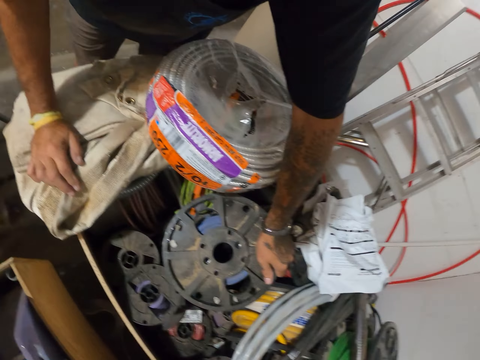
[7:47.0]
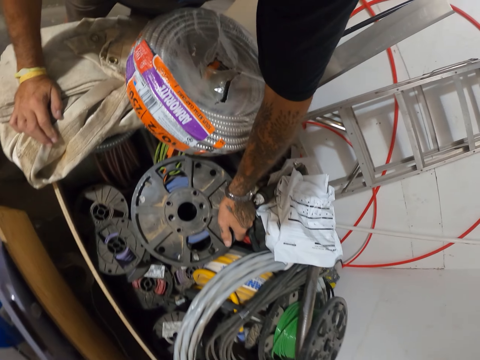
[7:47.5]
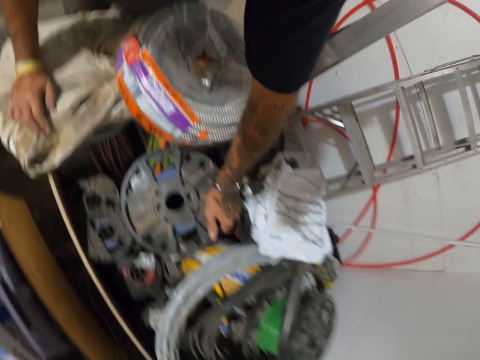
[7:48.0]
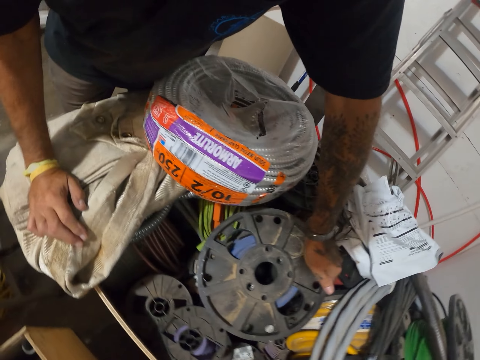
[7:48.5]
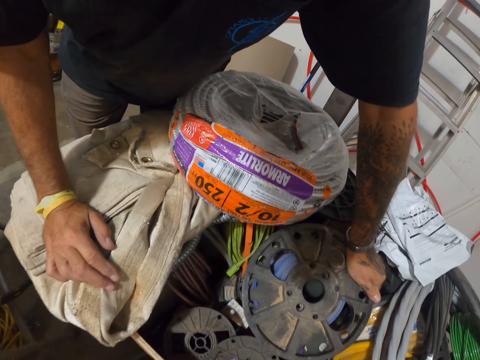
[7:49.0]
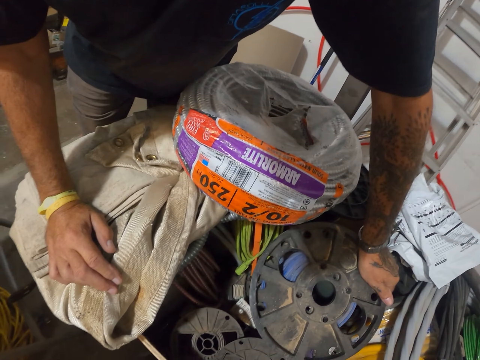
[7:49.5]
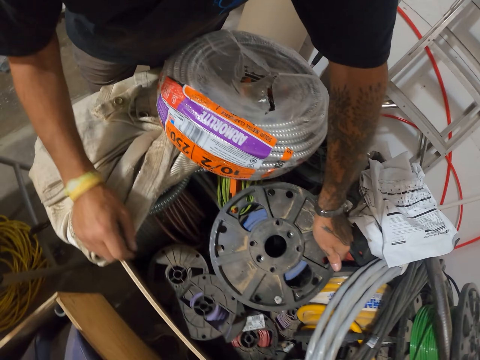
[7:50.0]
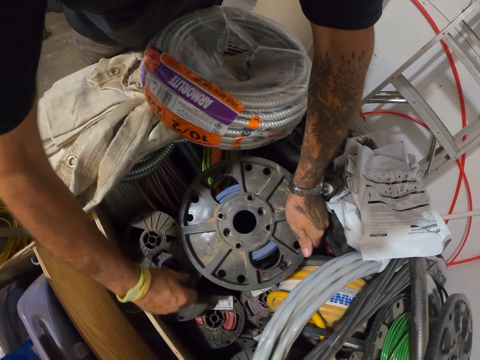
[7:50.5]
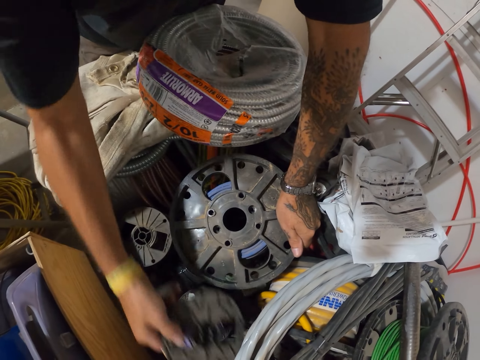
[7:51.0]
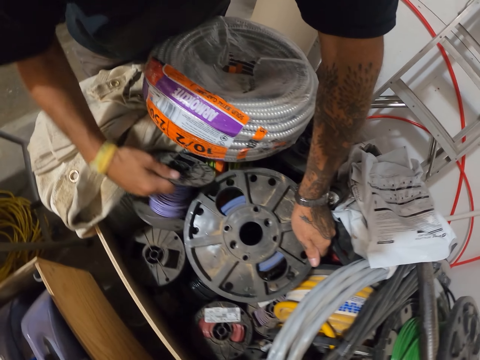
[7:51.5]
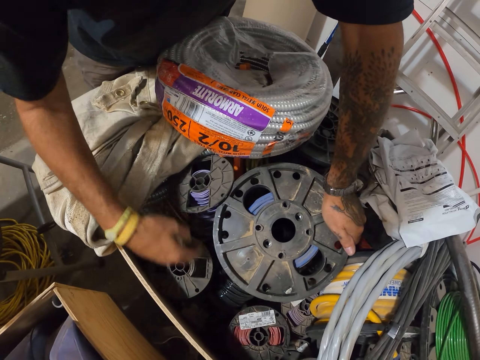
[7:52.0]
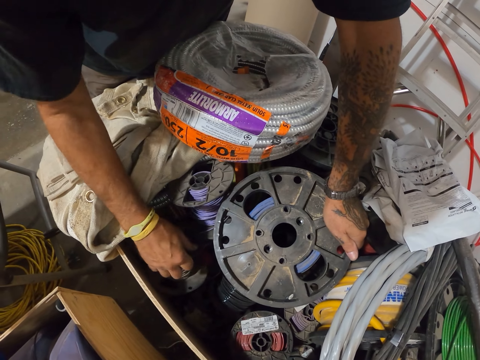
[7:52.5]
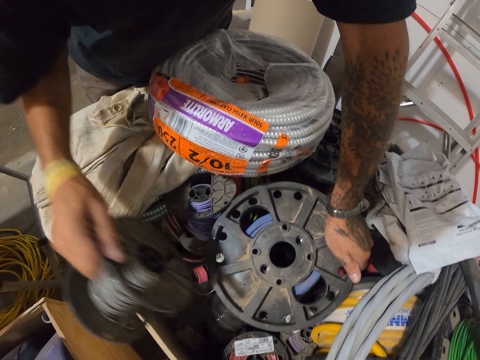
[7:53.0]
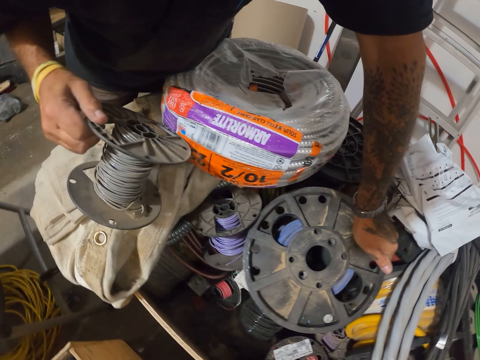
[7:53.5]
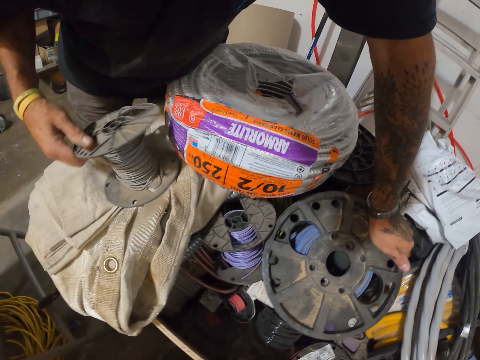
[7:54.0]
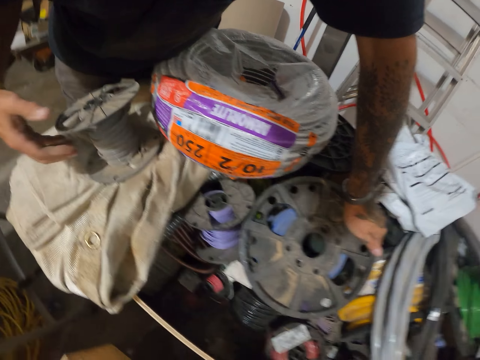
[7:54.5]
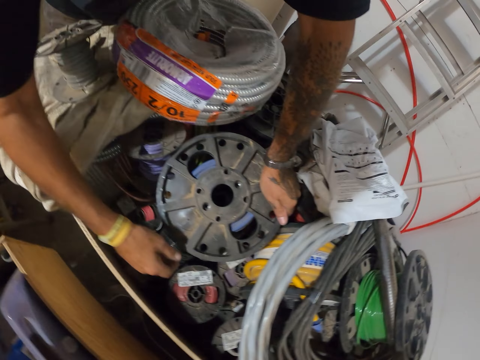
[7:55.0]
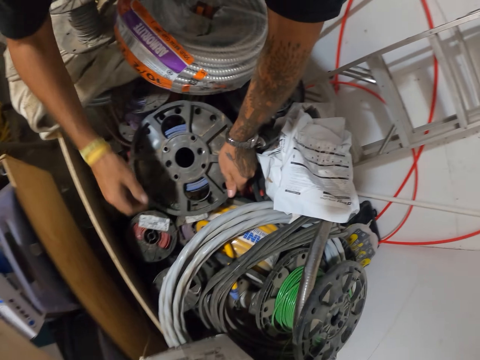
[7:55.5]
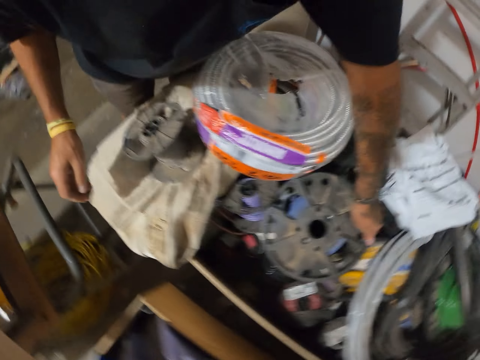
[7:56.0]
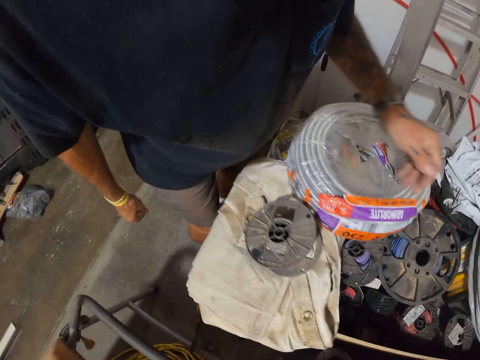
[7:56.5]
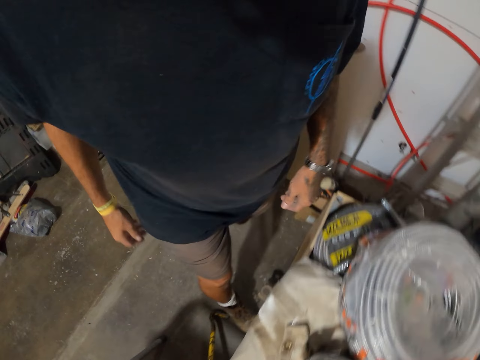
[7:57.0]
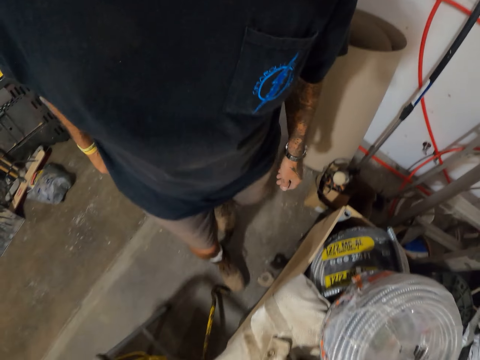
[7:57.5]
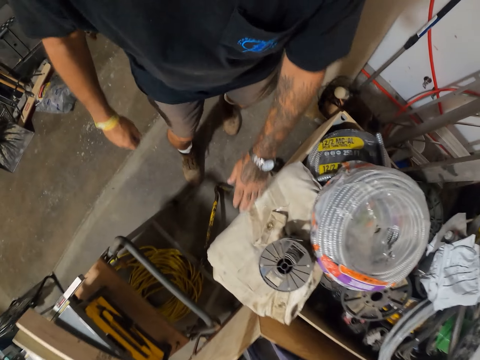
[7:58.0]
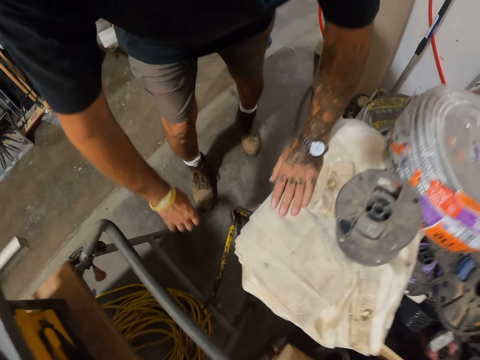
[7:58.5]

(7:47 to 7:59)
The camera wearer puts the cable down. They hold onto an extension roll cord. They move aside the extension roll cord. They move aside the extension roll cord again.

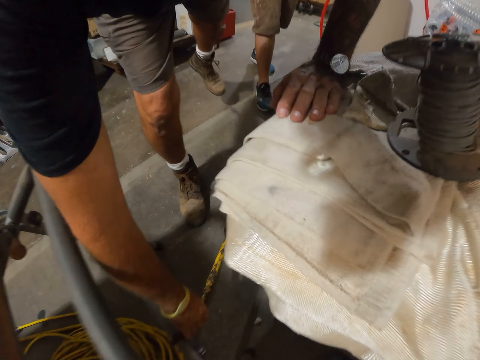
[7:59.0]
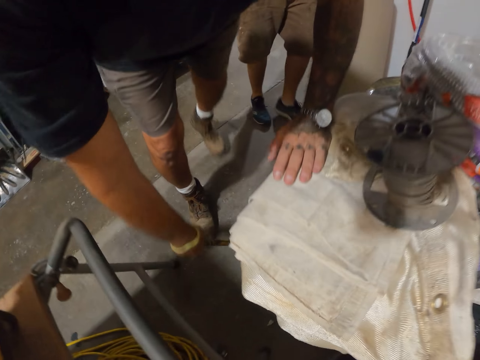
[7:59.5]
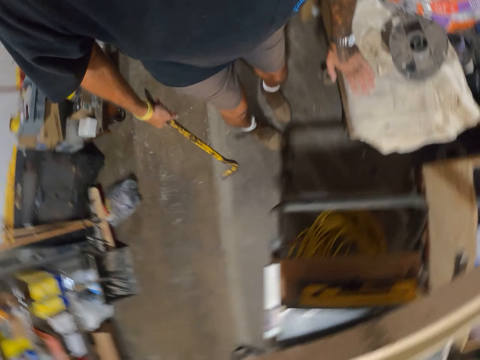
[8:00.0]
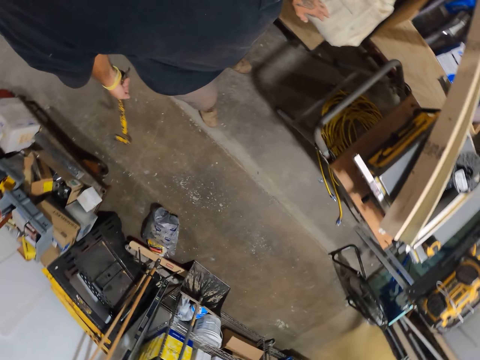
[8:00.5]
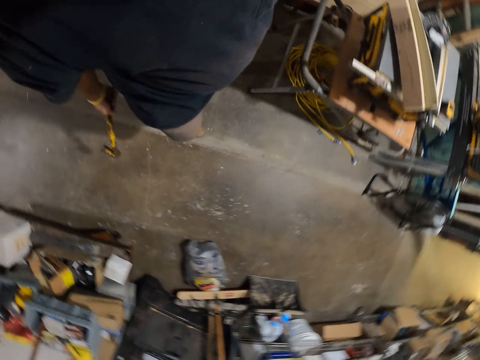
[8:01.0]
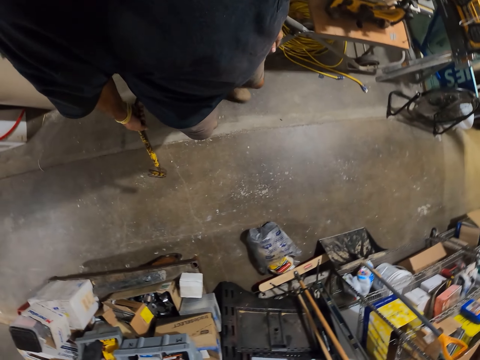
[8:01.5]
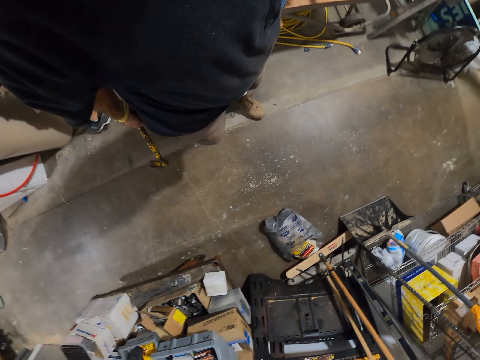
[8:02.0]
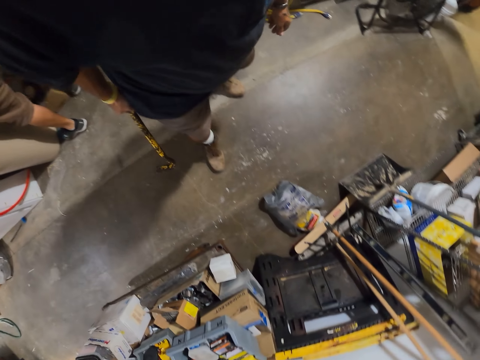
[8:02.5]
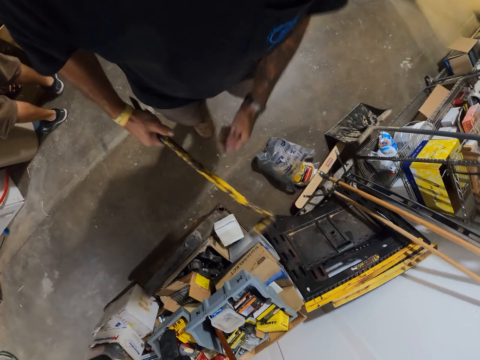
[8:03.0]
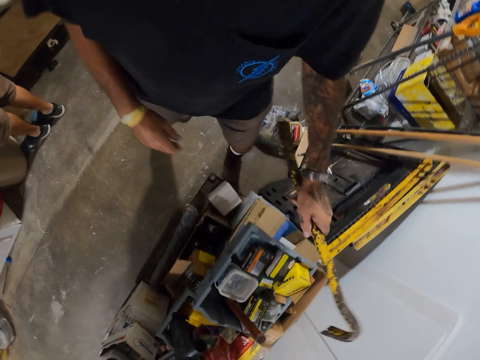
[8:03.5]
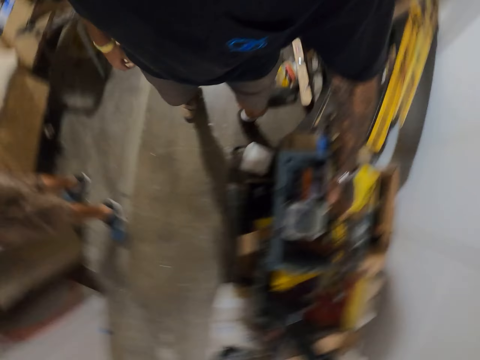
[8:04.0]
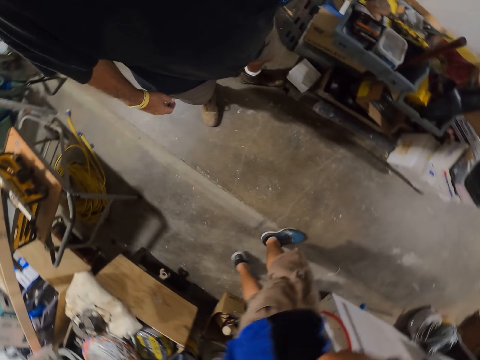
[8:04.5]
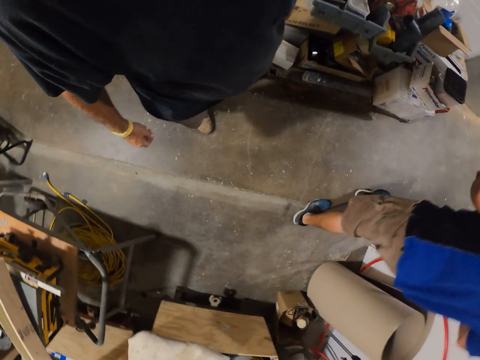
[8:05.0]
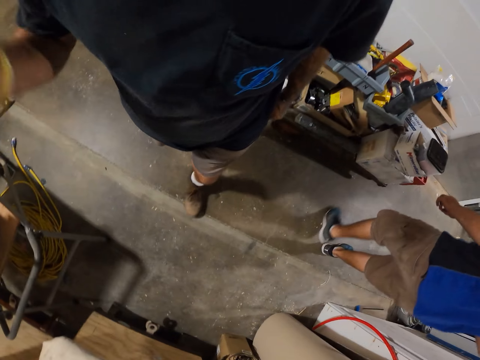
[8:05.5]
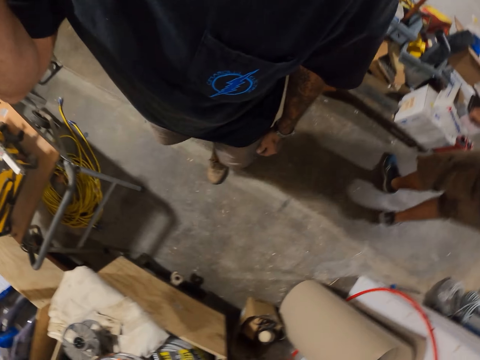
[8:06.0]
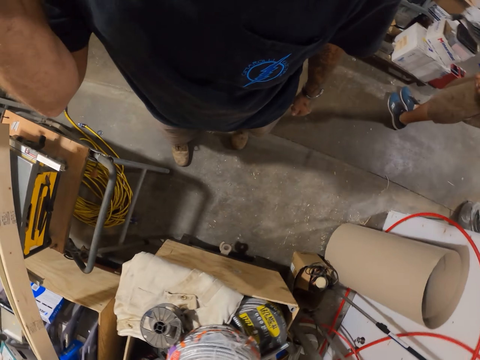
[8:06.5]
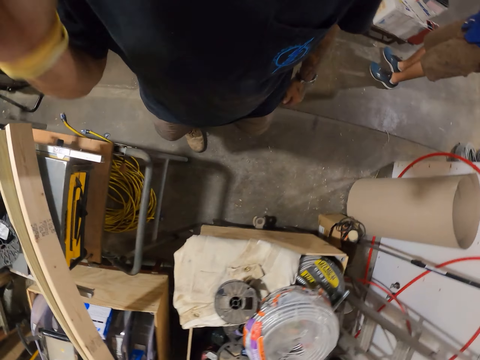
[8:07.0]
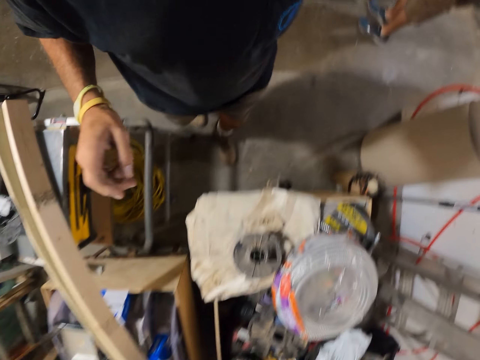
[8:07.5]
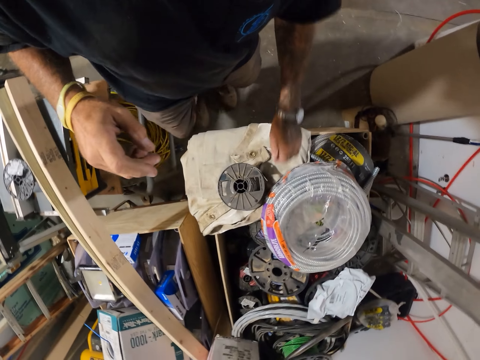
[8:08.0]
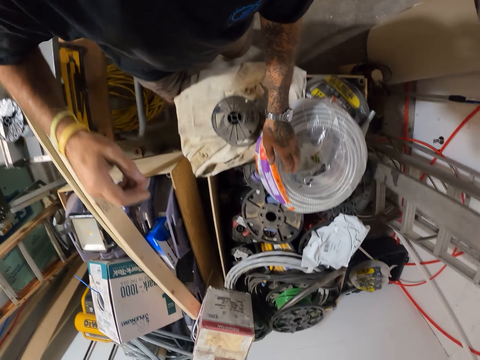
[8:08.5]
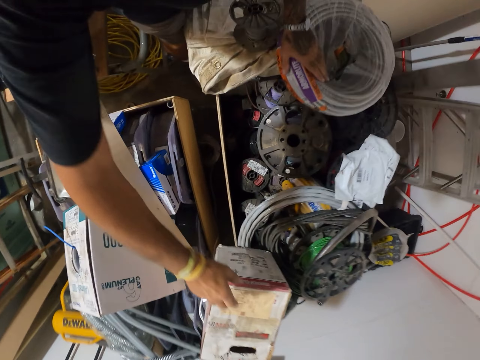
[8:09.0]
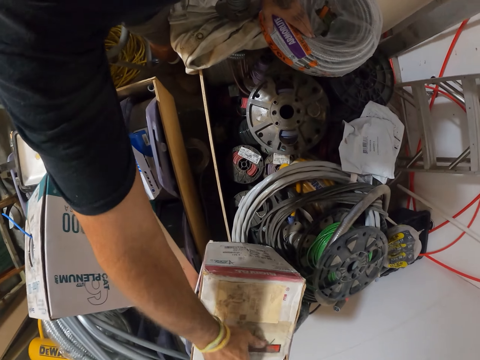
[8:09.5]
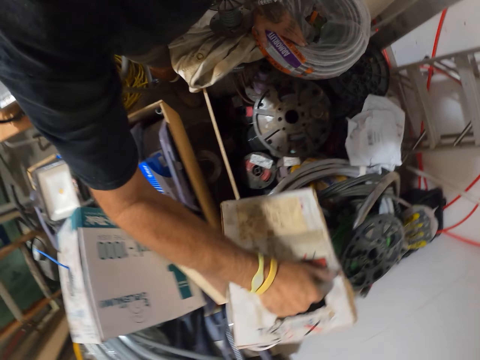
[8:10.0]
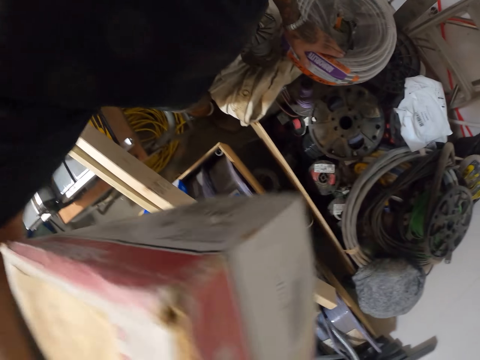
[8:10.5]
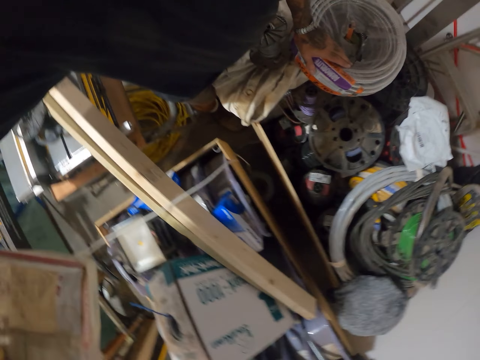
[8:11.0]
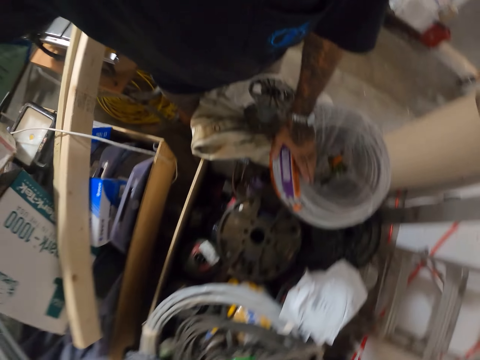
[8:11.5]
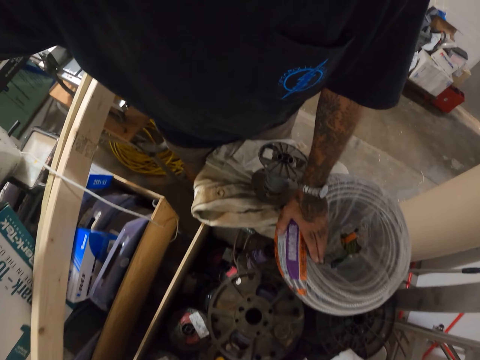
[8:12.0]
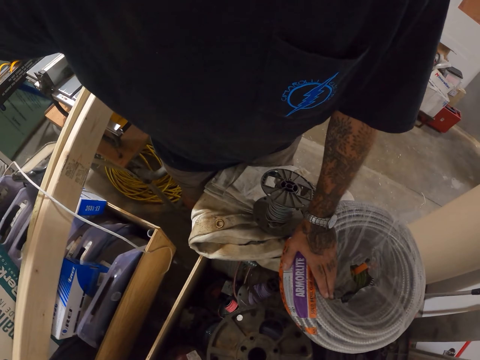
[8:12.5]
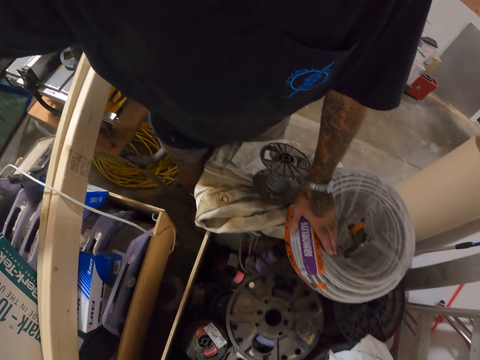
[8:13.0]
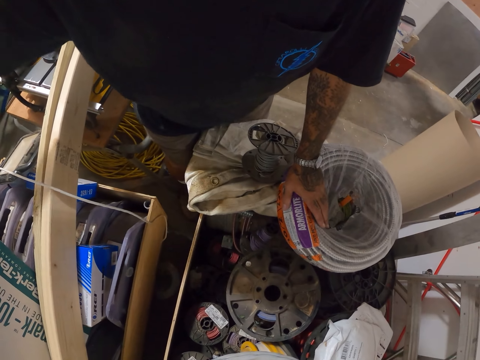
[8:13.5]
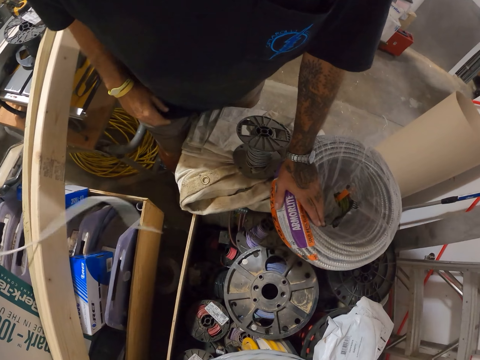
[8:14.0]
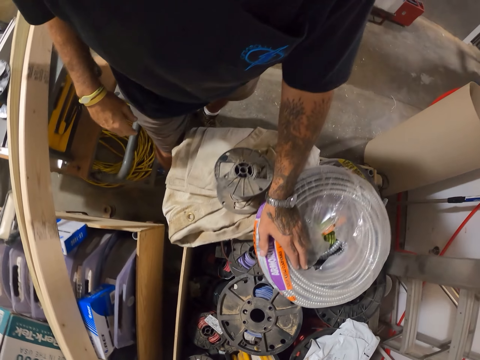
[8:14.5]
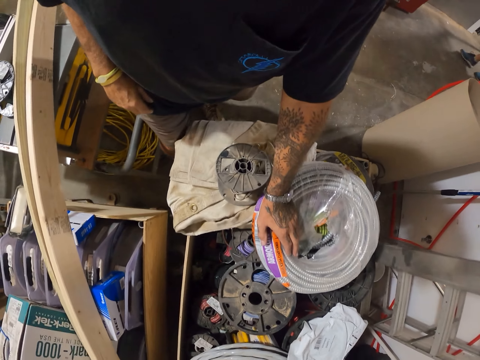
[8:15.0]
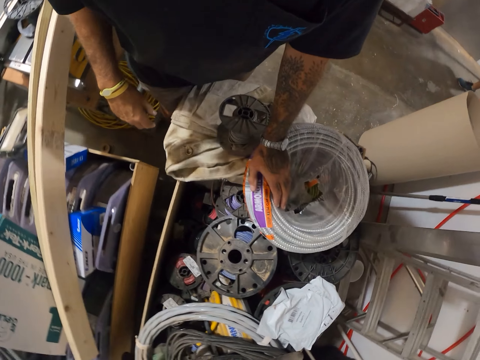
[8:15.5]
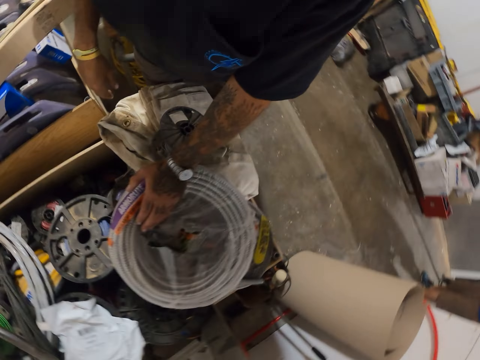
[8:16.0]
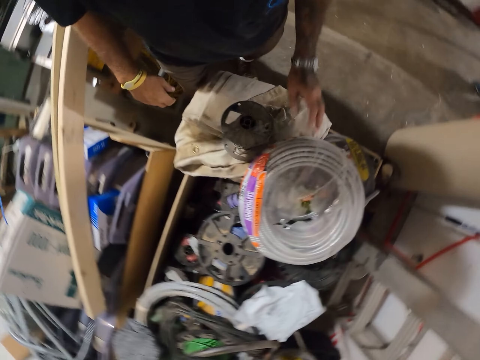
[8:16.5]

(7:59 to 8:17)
The camera wearer picks up a spanner shovel on the floor. They put away the shovel. They lift an empty carton or tin. They put the empty carton away. They look around.
